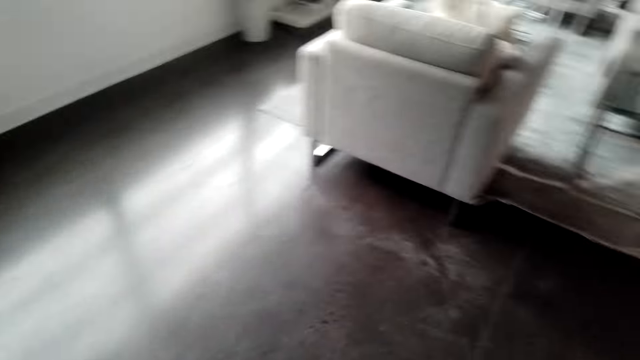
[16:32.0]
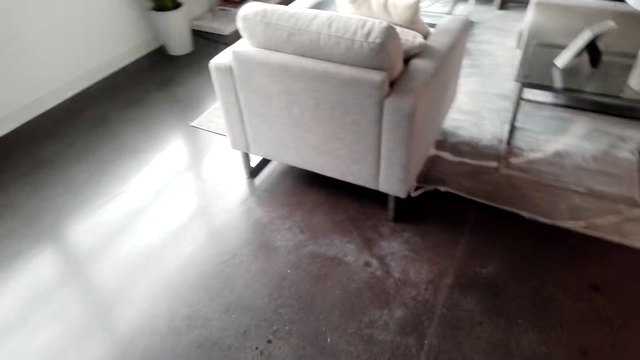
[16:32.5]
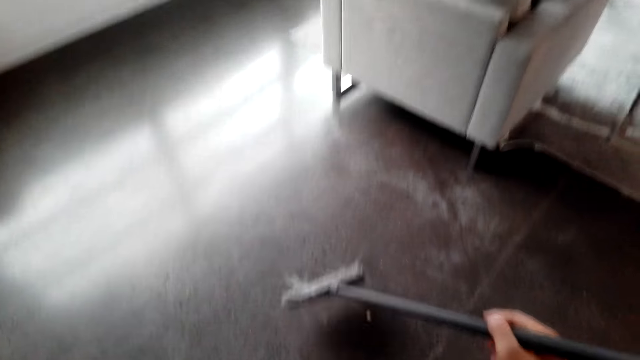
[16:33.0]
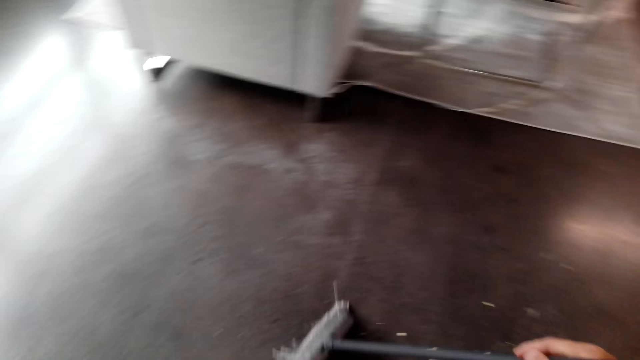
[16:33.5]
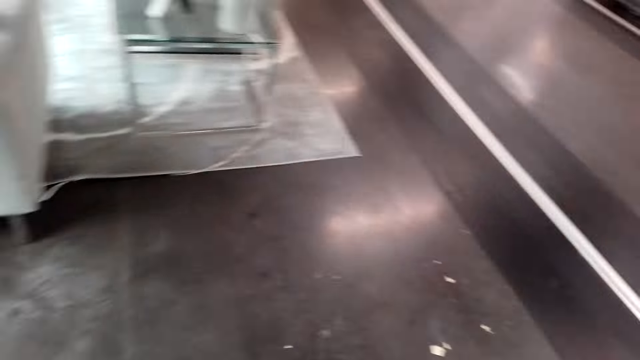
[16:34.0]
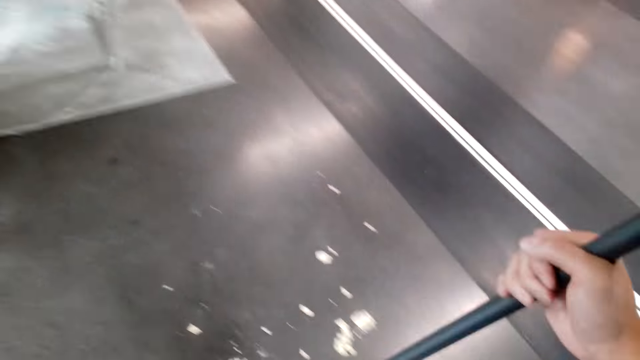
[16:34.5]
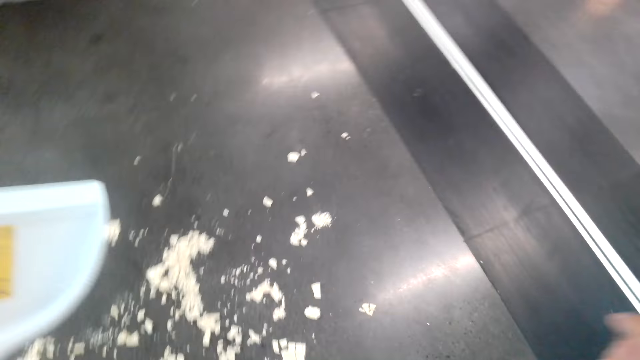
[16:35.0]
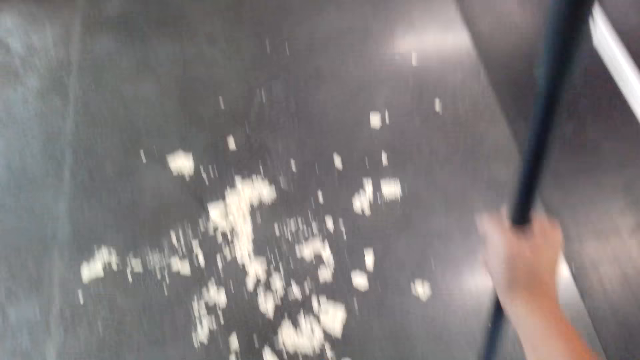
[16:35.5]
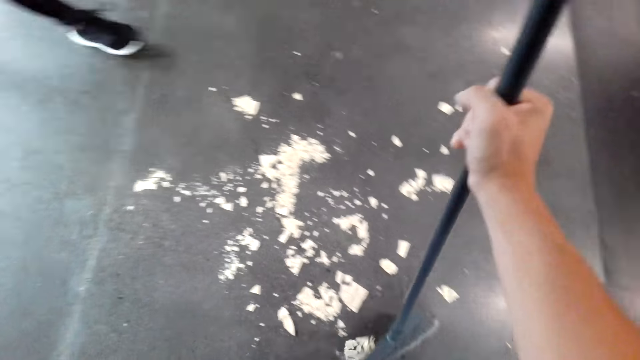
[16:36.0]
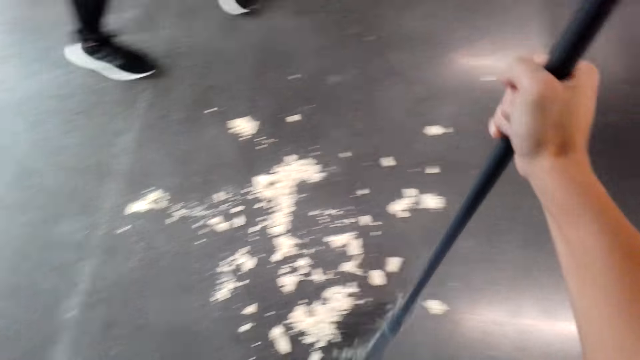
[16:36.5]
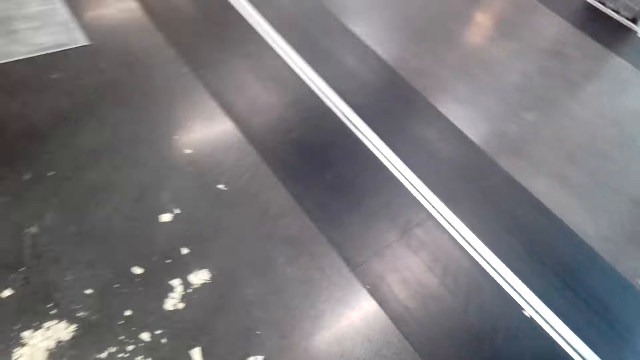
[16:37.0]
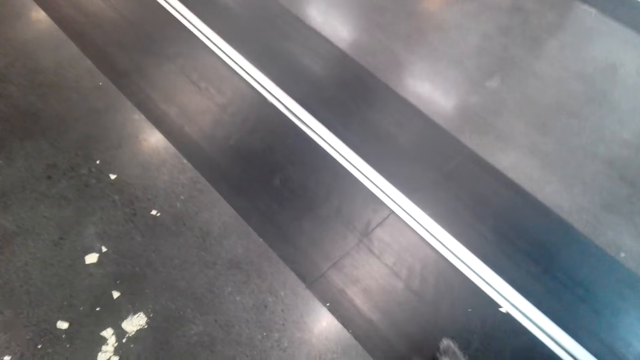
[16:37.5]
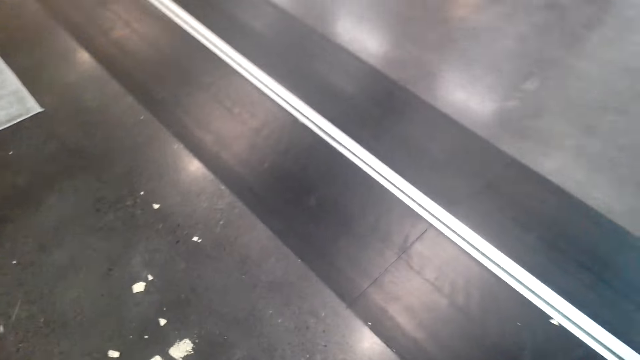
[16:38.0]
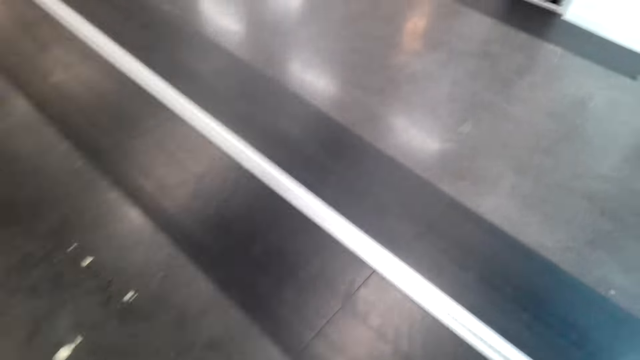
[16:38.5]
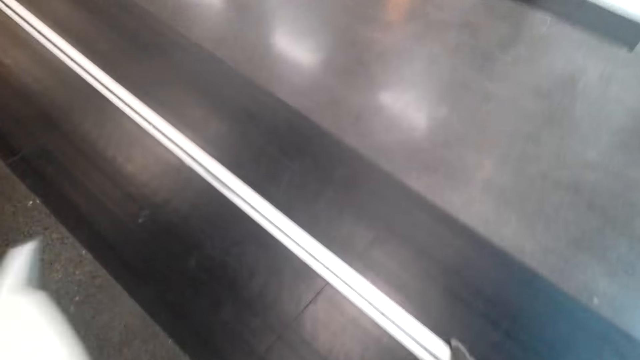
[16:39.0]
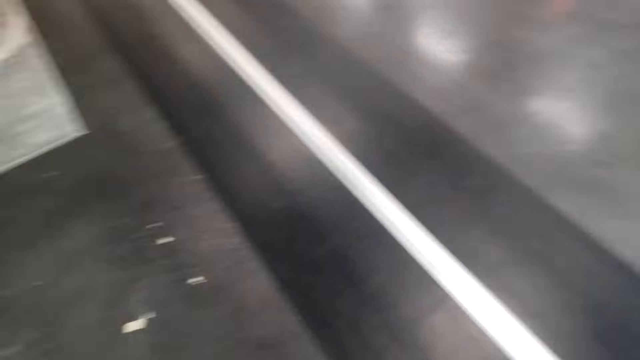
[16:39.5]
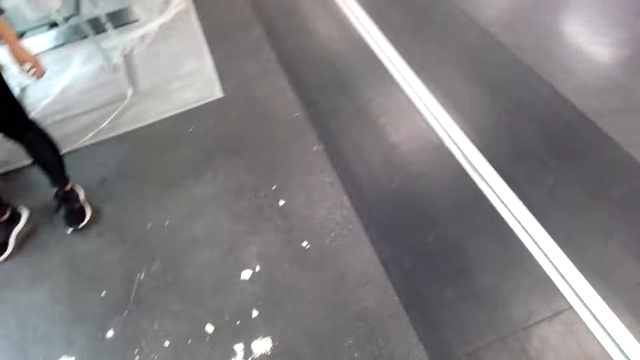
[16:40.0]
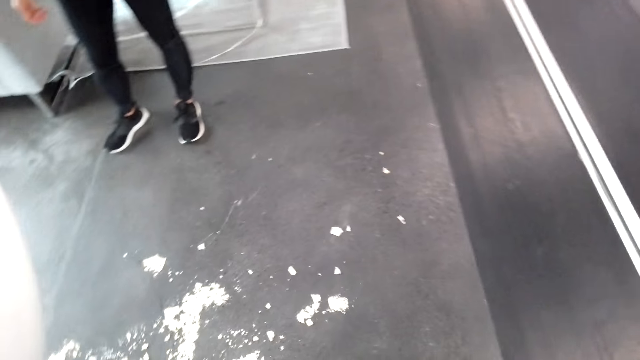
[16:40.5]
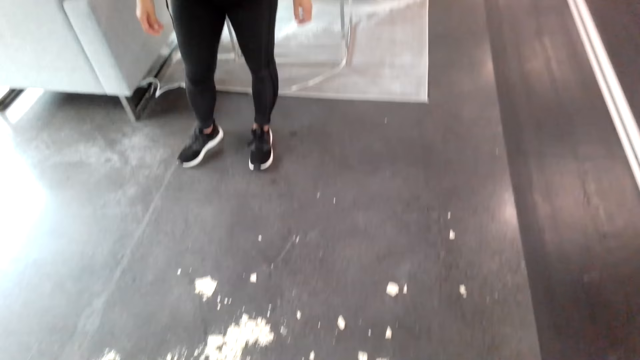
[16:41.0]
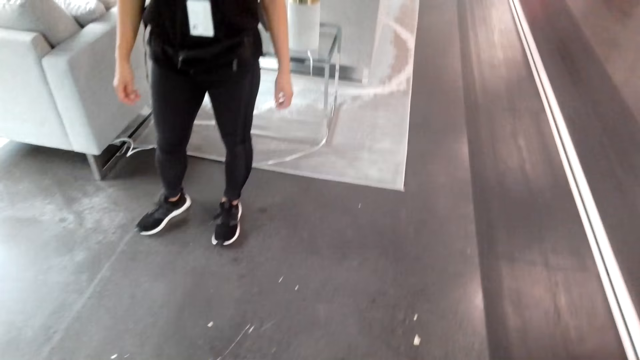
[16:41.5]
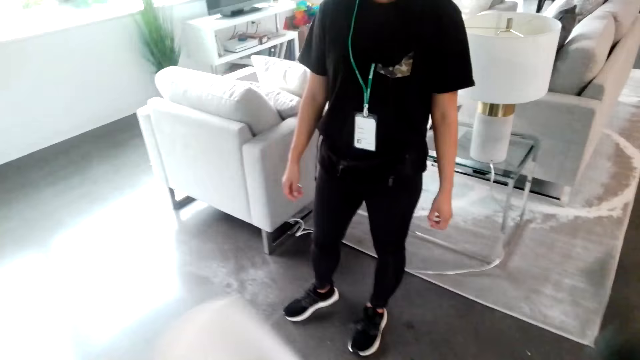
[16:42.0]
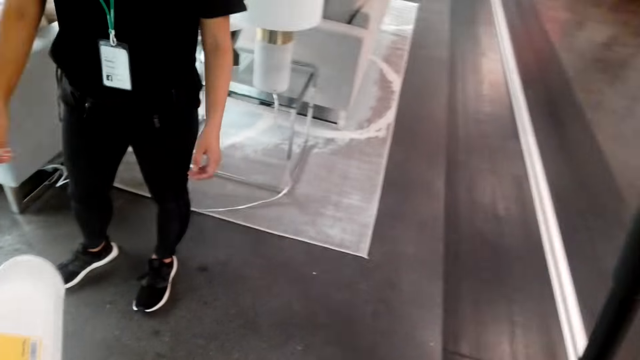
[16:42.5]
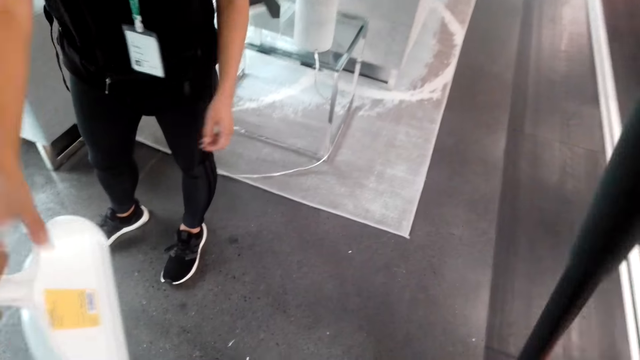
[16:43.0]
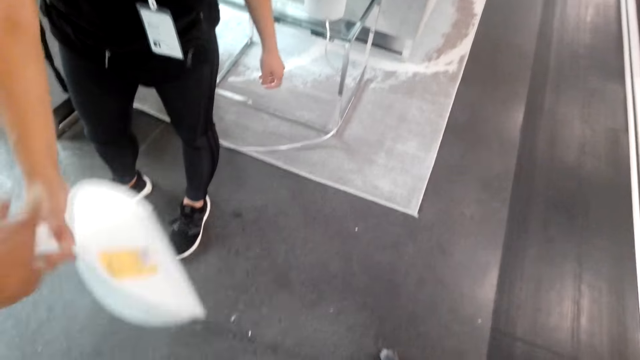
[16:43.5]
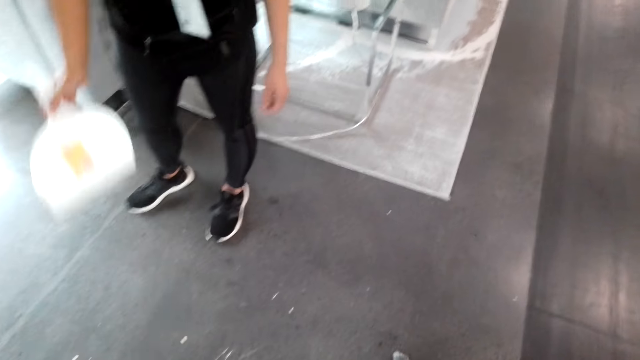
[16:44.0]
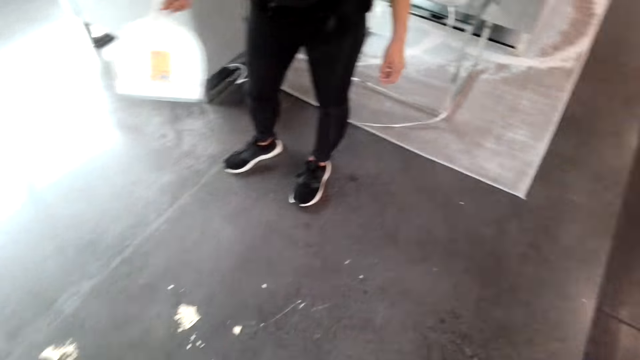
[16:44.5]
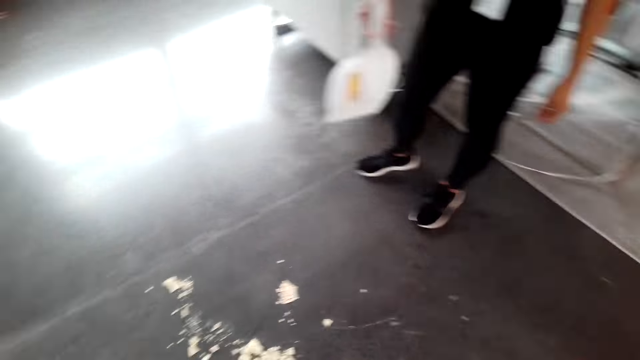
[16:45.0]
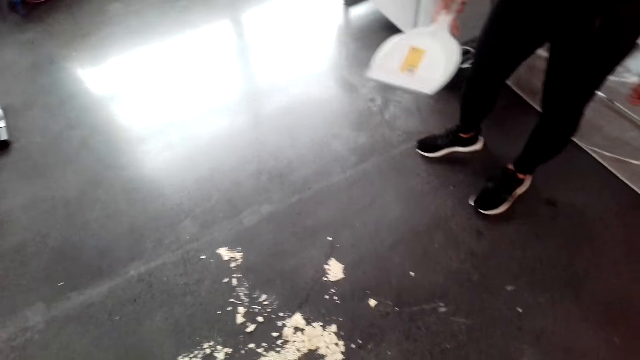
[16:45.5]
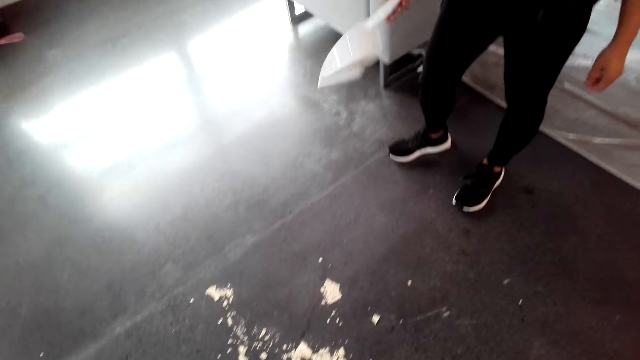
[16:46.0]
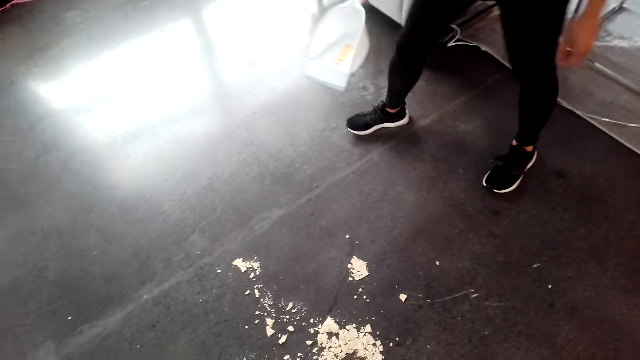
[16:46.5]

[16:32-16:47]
The camera wearer turns around. They converse with a woman. They remove dust with a dust mop. They turn around. They hold the dust mop. The woman puts a cup on the table. The camera wearer turns around. They remove dust with the dust mop. They turn around. The woman converses with the camera wearer. A man holds a dust pan. The camera wearer converses with the woman. They turn around.

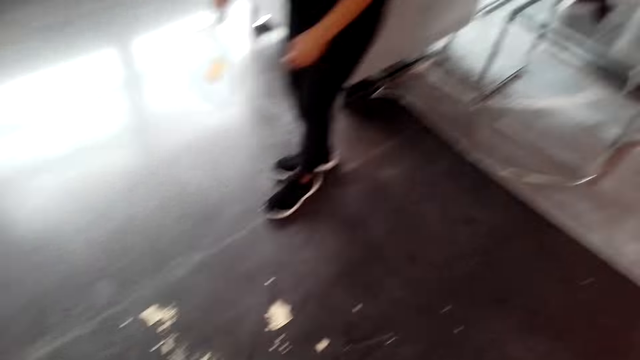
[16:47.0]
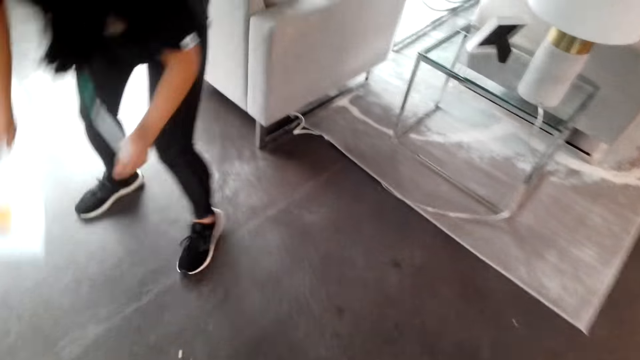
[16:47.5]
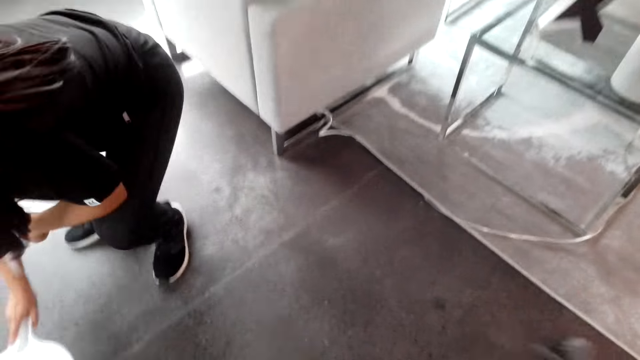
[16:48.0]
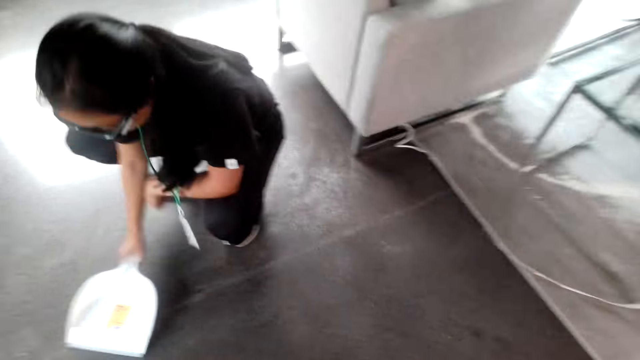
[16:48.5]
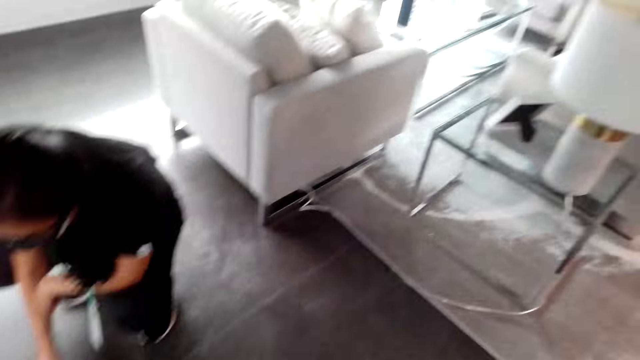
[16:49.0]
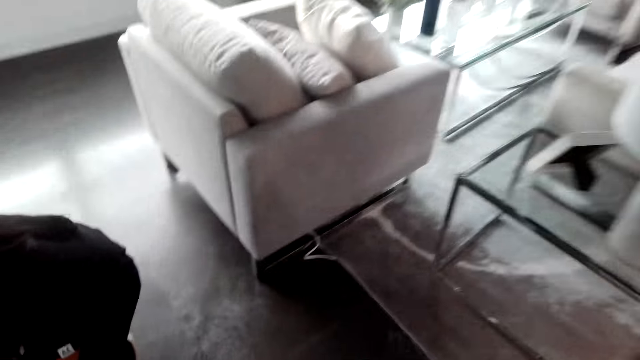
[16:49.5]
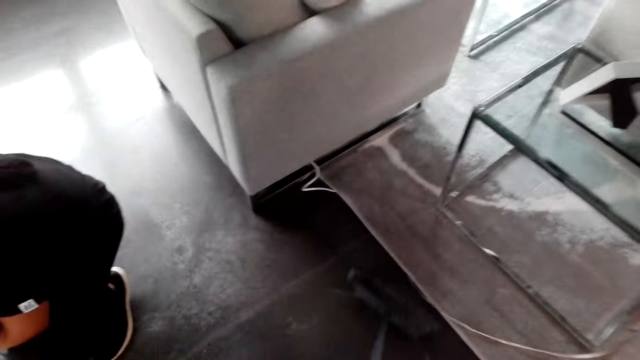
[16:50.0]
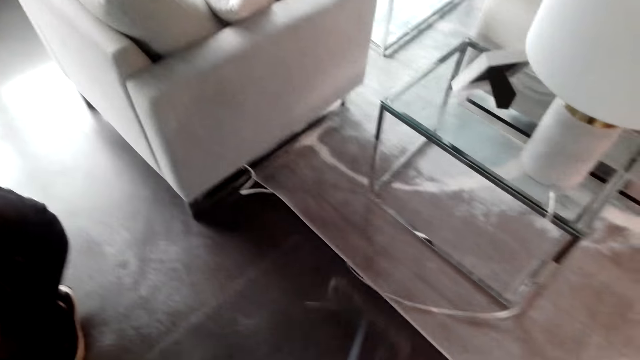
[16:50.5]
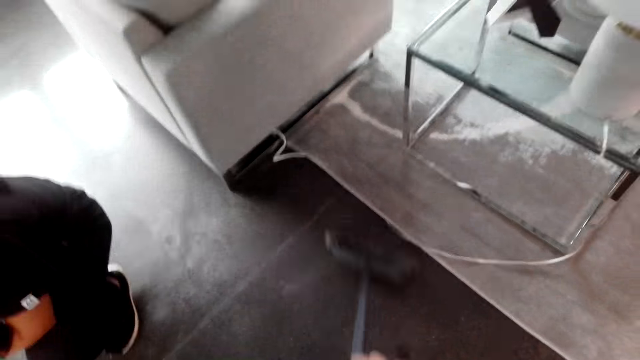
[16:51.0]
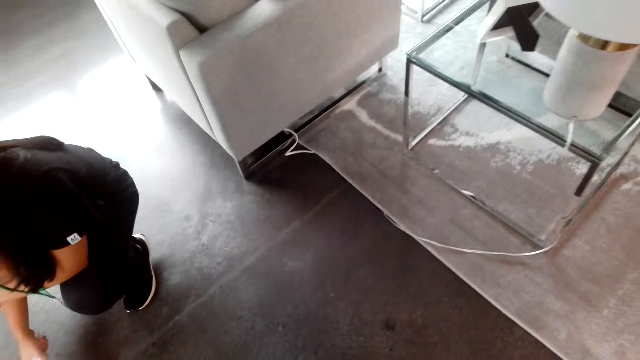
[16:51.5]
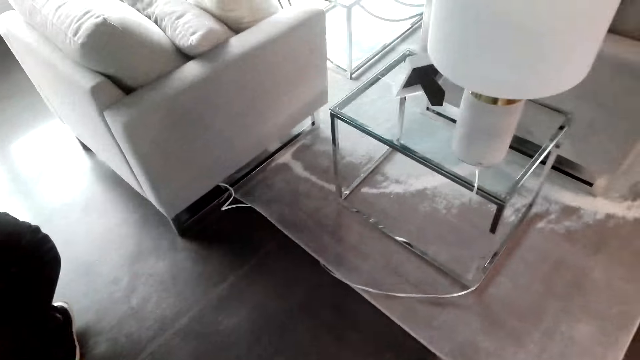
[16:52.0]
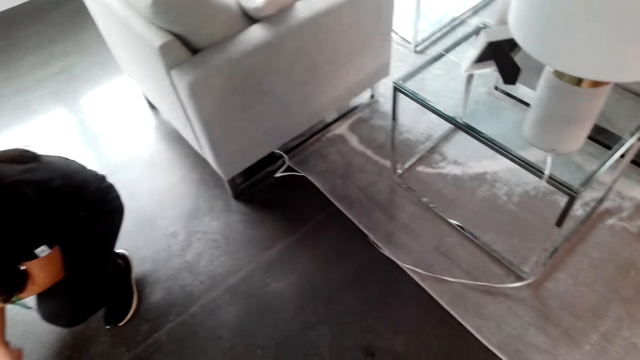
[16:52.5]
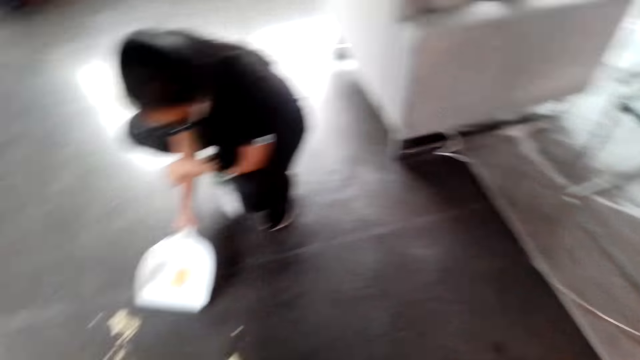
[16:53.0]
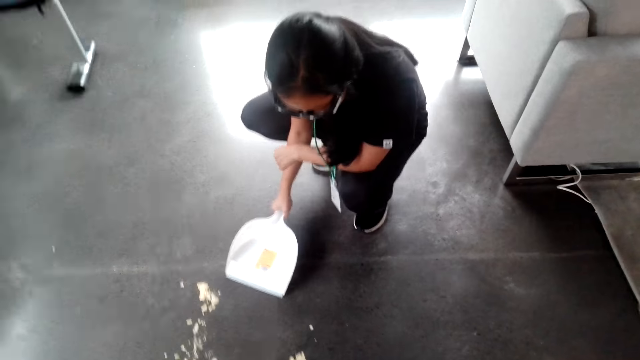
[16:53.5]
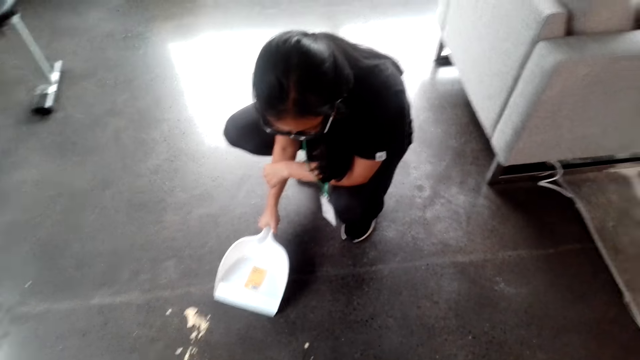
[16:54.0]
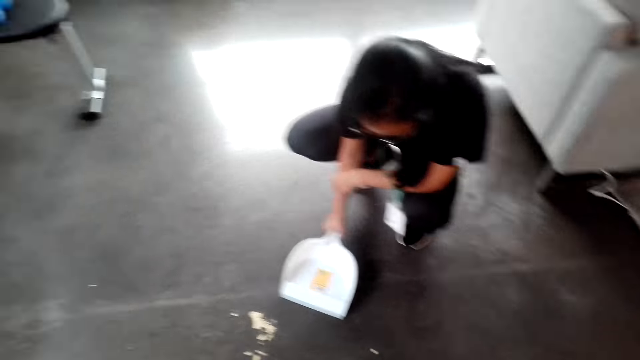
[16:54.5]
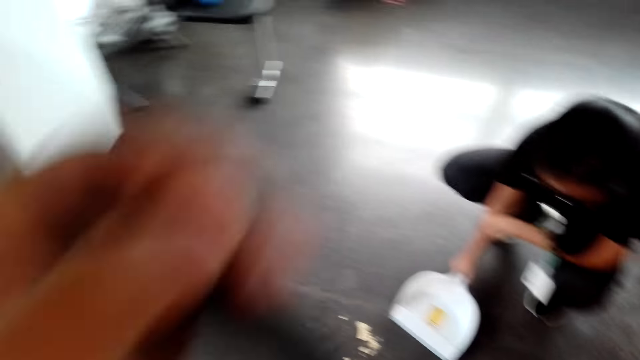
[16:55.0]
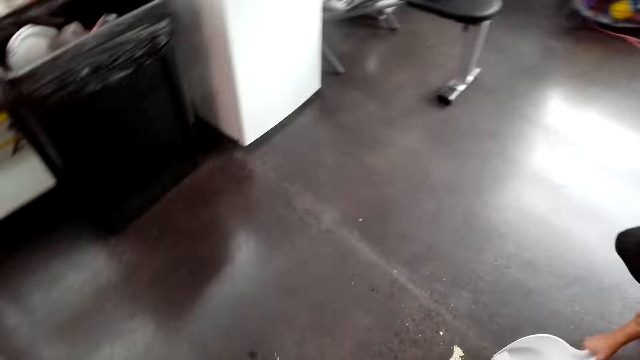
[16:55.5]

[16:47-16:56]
A man bends down. The camera wearer removes dust with a dust mop. A woman converses with the camera wearer. The camera wearer turns around. They converse with the woman. Another man holds a dust pan. The camera wearer turns around.
